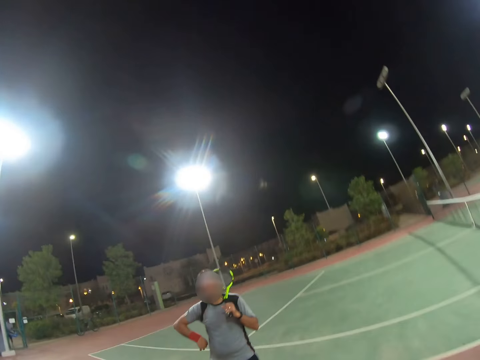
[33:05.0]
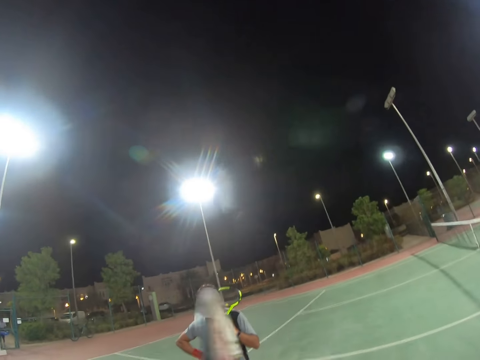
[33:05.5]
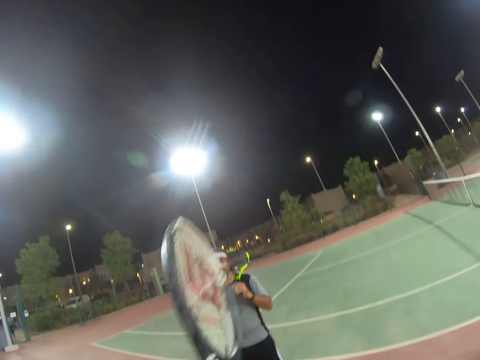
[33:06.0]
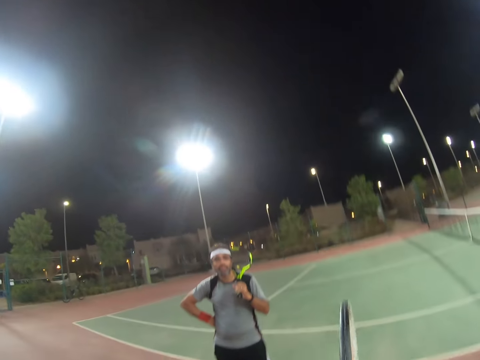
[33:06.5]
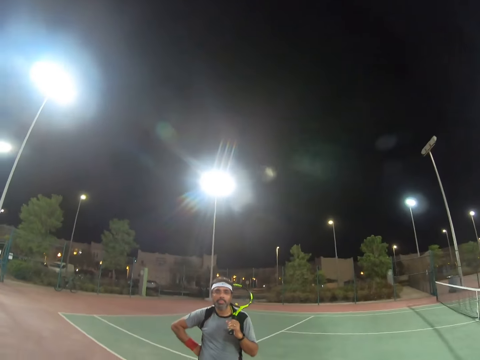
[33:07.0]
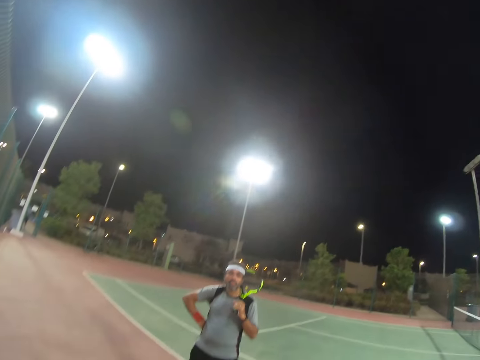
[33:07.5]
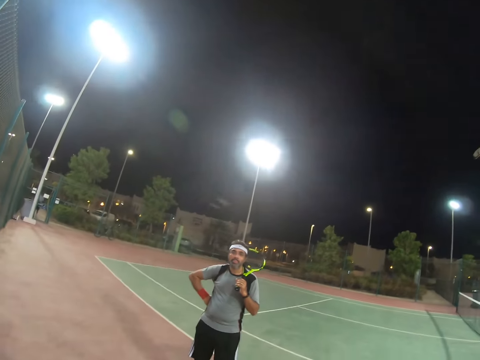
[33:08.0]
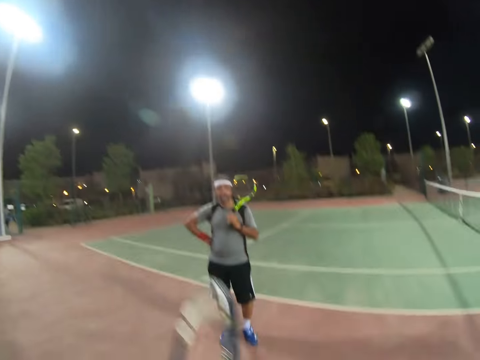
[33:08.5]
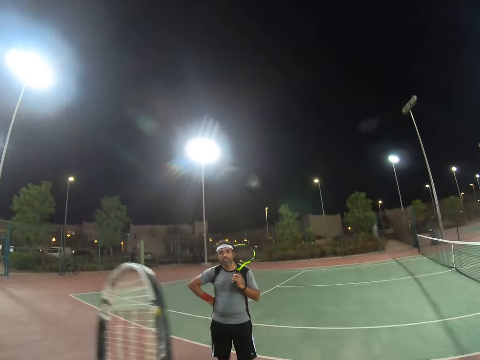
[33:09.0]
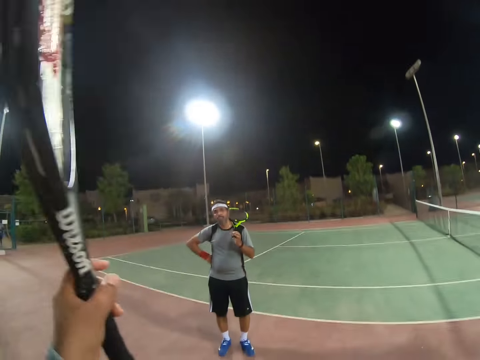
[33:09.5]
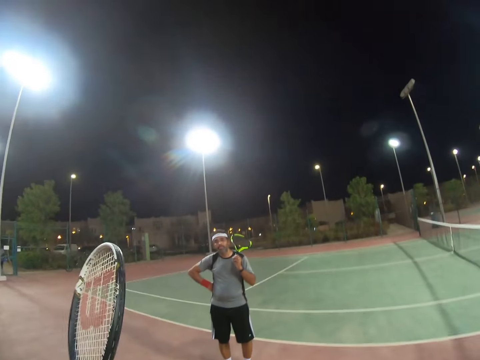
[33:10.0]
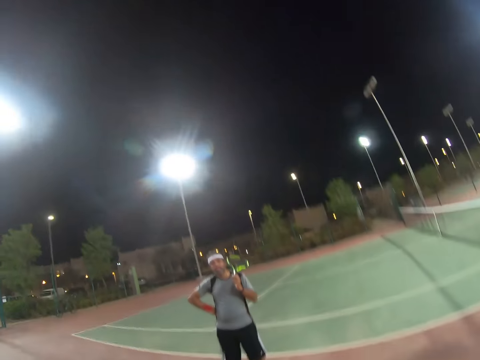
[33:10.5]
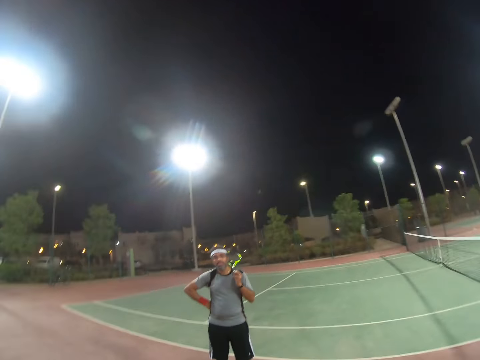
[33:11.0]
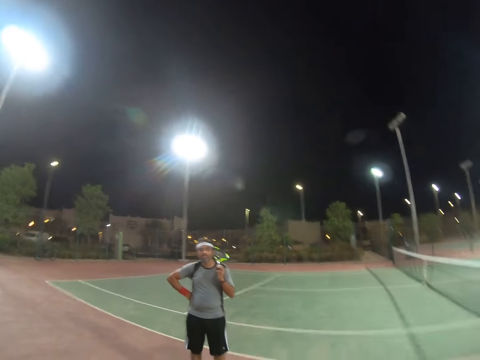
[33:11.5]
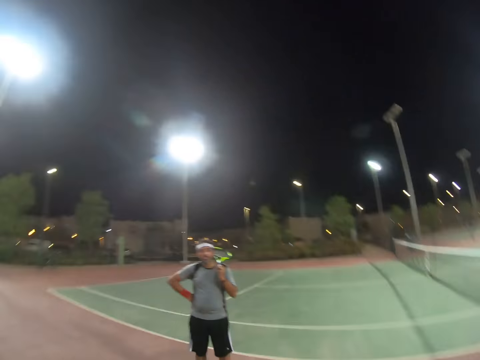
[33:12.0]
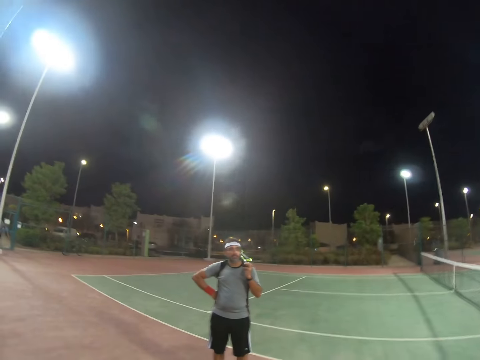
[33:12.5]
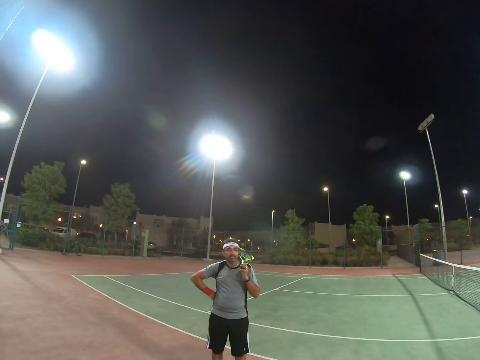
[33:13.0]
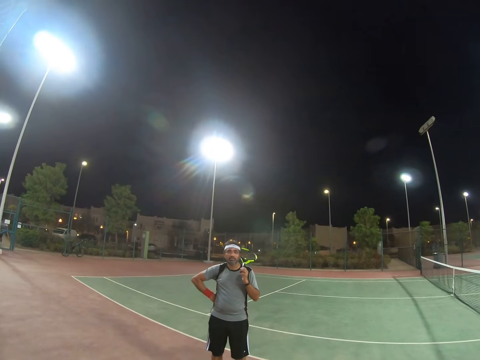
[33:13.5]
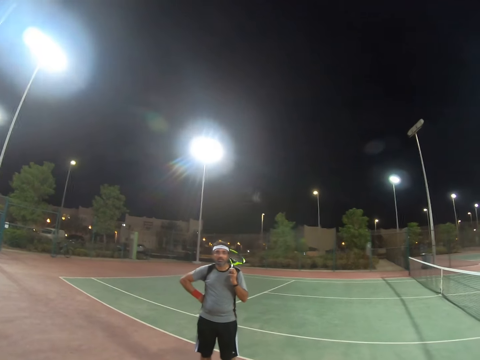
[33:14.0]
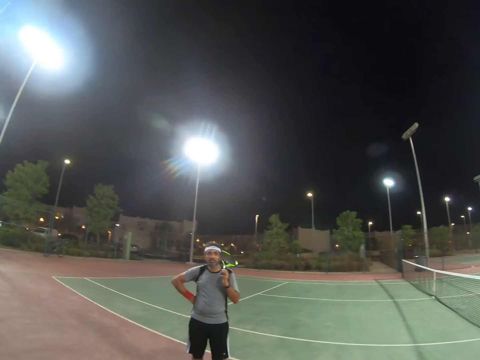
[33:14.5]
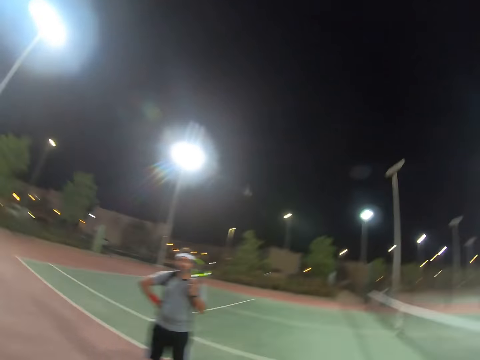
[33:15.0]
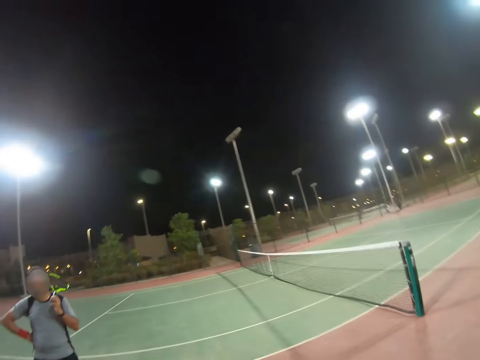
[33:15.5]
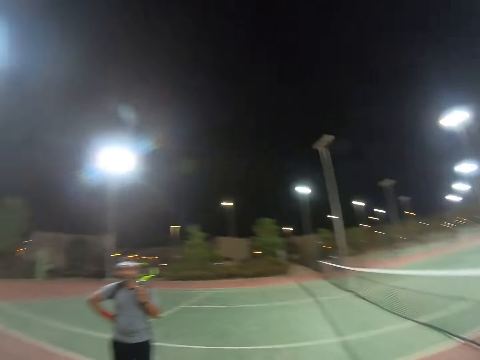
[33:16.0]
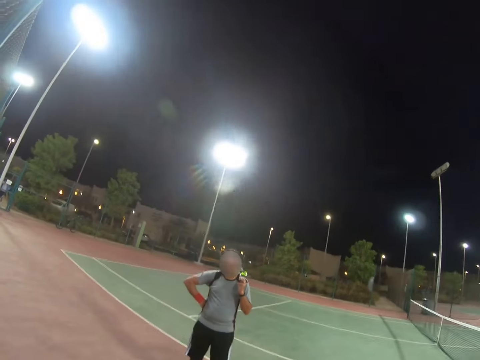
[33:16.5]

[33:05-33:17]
The camera wearer moves his racket. A man touches the waist. The camera wearer raises the racket.

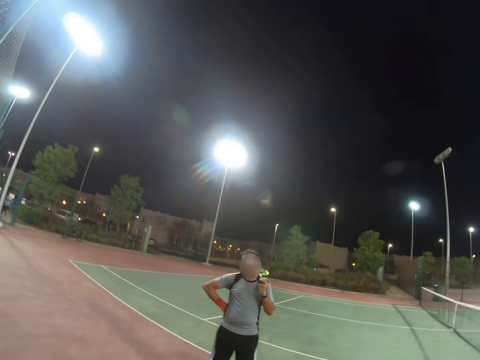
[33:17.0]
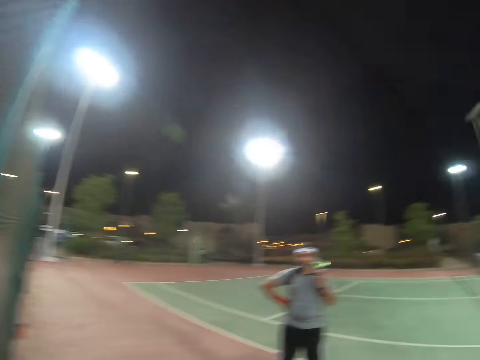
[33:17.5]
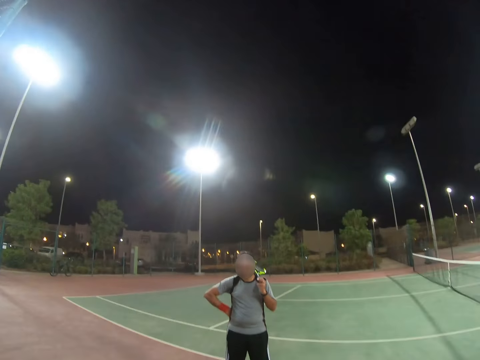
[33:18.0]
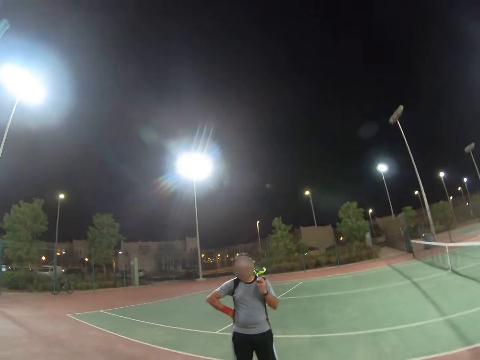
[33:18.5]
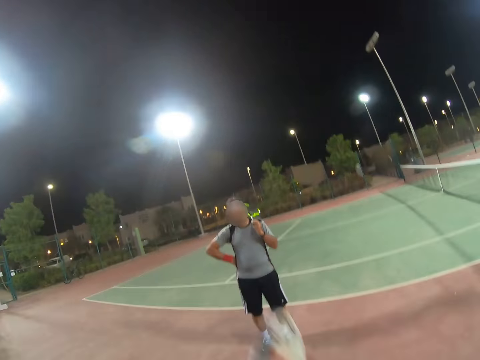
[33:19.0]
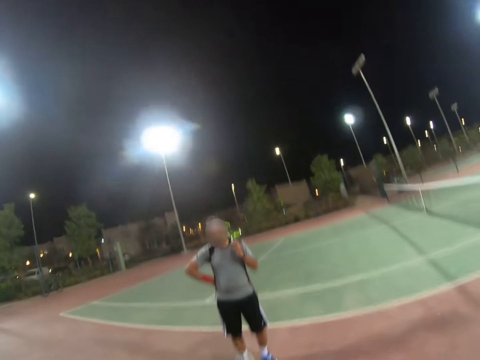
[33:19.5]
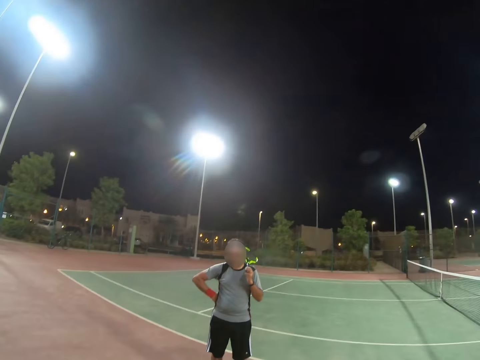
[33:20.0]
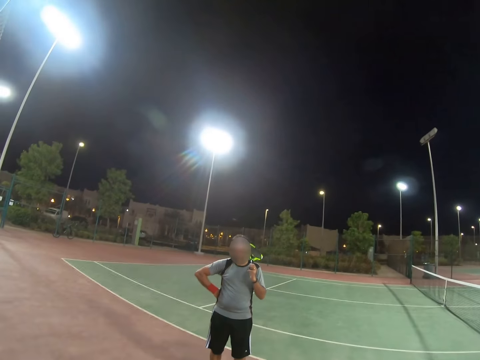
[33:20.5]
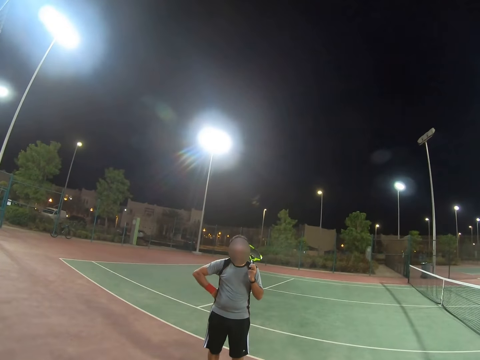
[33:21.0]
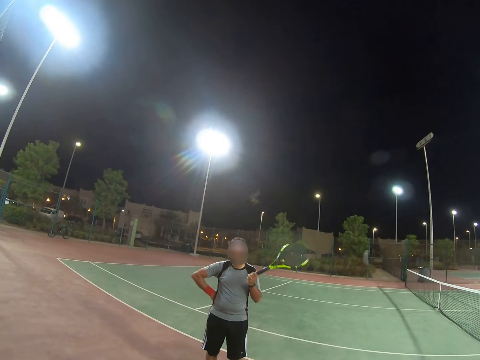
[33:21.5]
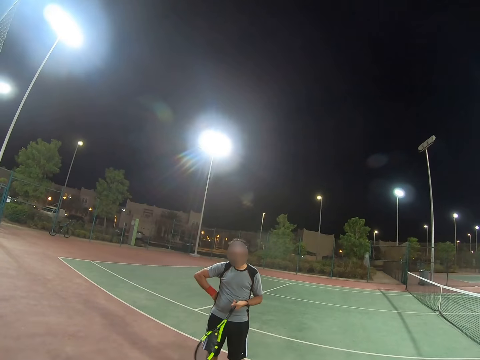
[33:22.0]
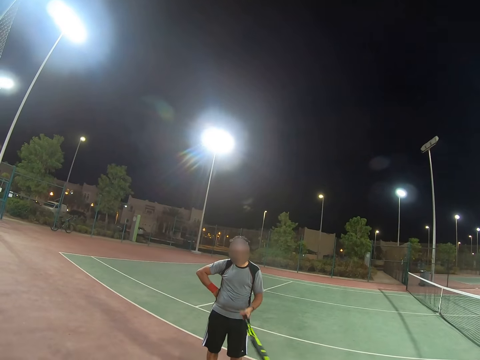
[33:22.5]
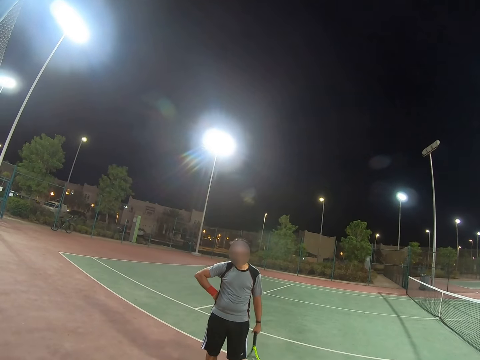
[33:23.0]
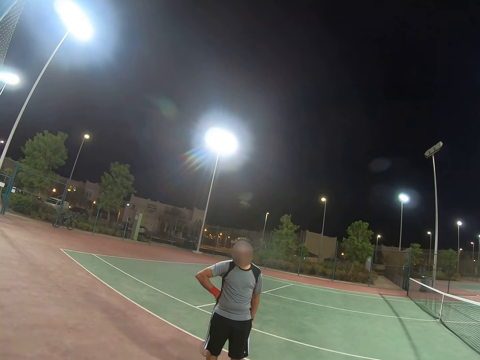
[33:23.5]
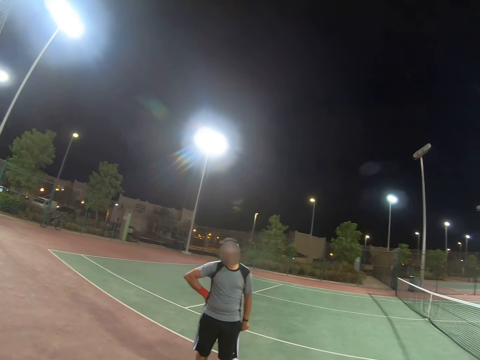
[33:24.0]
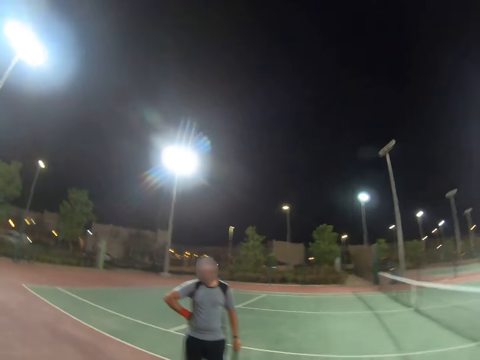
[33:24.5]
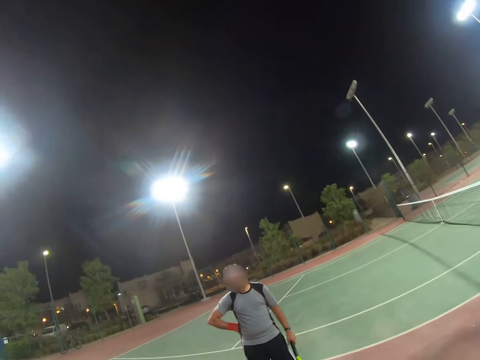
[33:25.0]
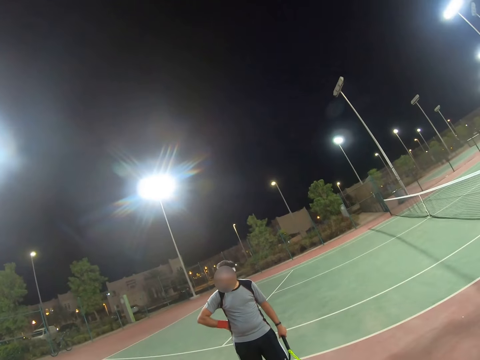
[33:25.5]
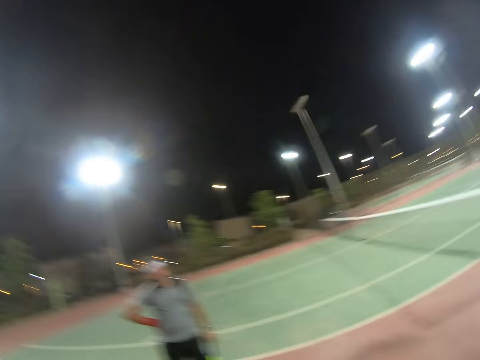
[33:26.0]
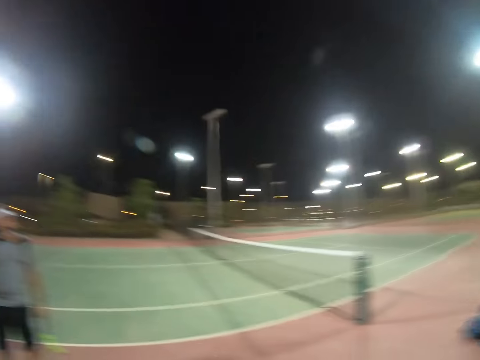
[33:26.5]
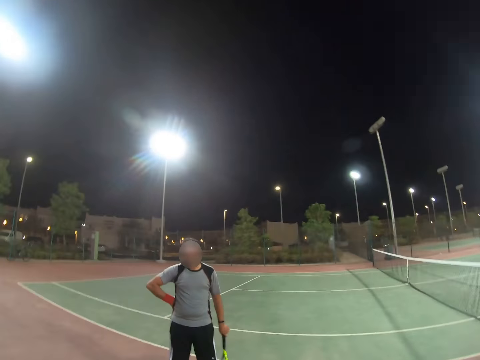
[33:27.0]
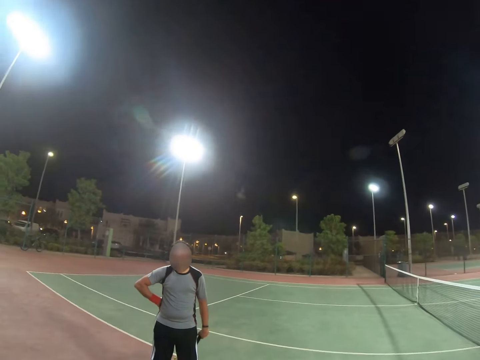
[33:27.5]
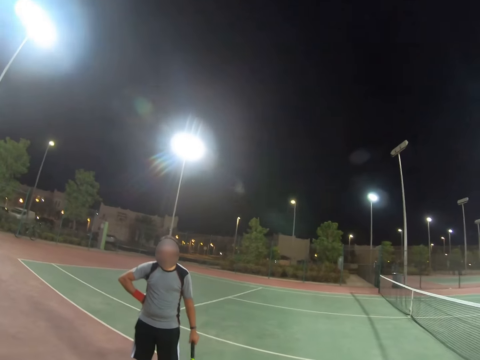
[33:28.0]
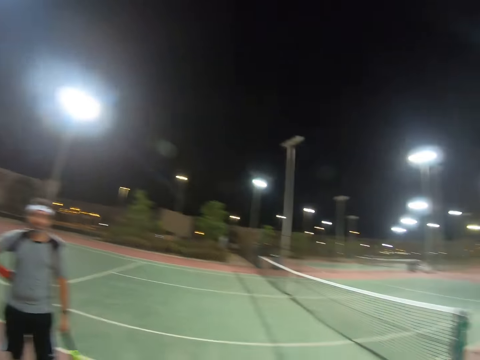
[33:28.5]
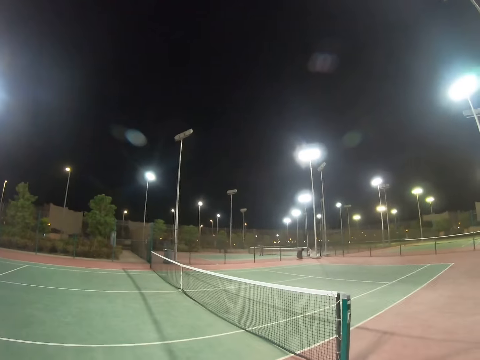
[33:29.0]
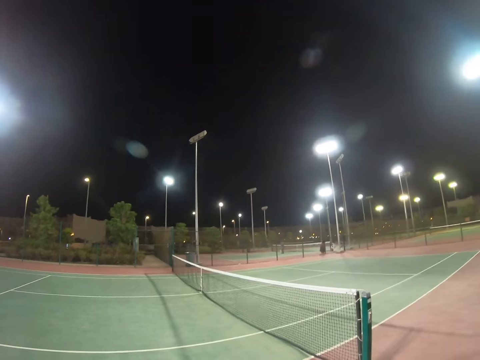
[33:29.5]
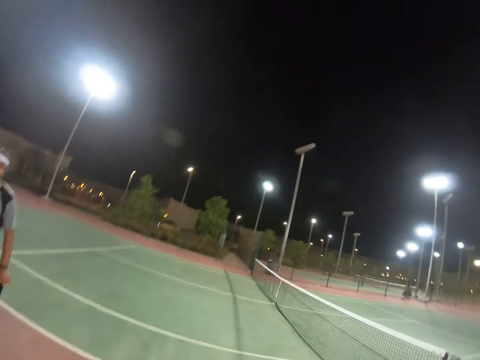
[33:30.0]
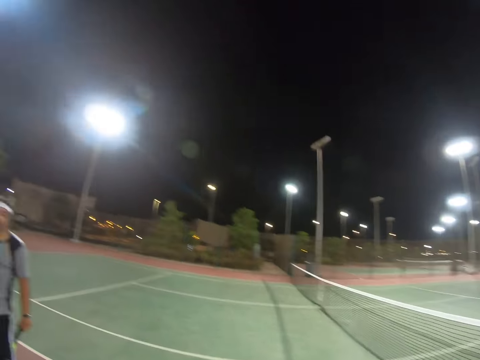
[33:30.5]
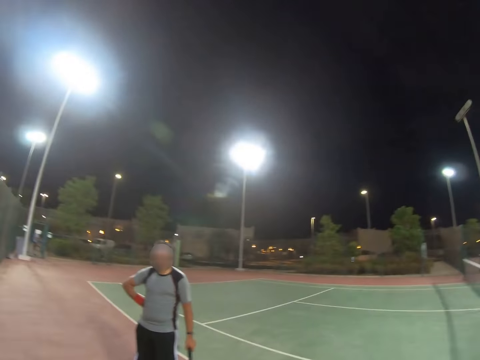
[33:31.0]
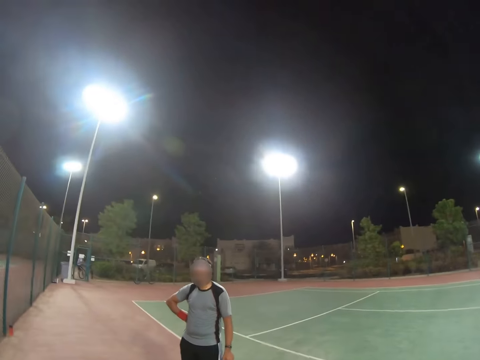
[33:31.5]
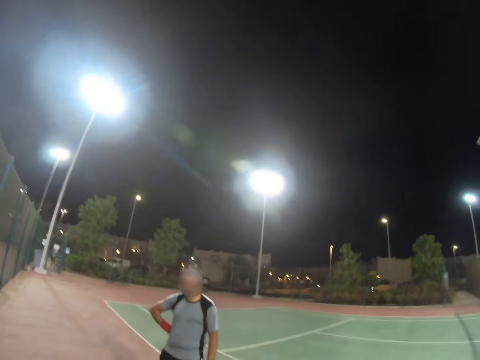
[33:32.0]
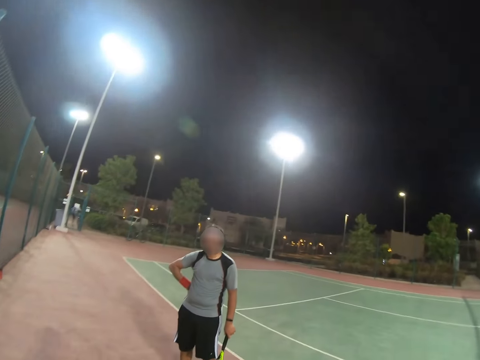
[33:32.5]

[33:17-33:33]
The camera wearer raises the racket. A man plays with the racket. The man removes his racket from the shoulder. The man swings his racket by the hand.
